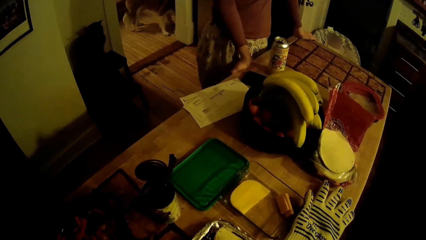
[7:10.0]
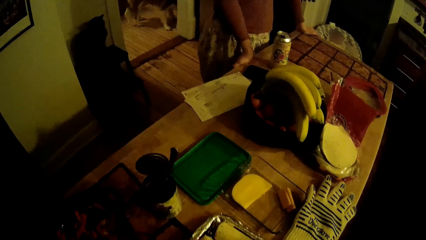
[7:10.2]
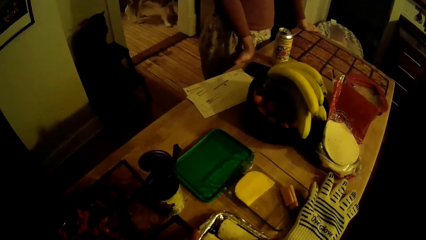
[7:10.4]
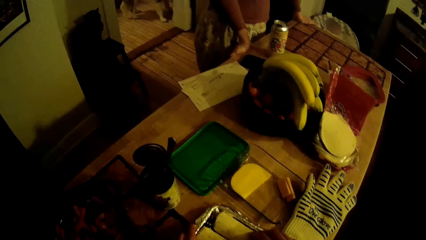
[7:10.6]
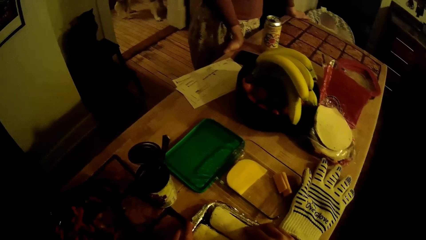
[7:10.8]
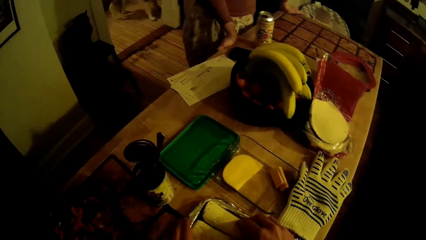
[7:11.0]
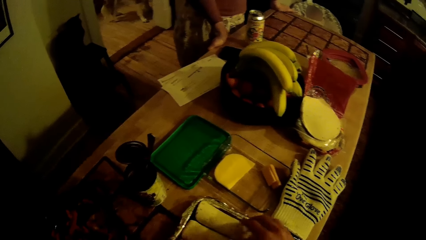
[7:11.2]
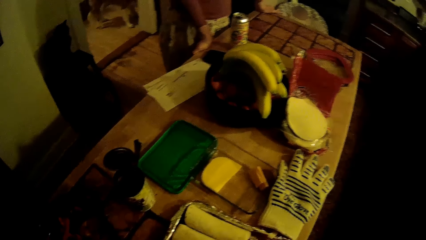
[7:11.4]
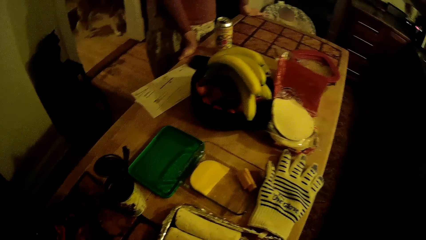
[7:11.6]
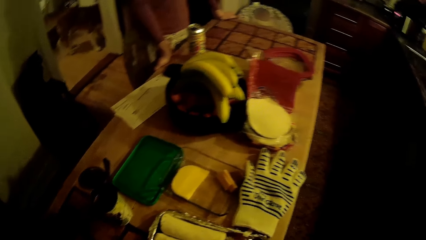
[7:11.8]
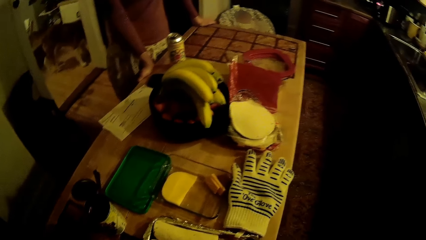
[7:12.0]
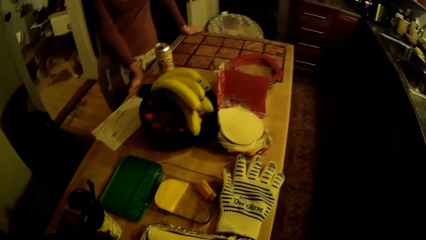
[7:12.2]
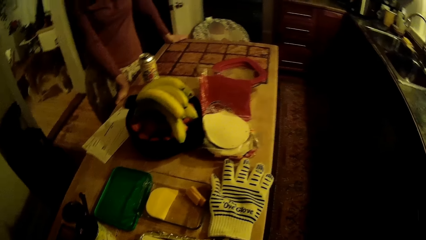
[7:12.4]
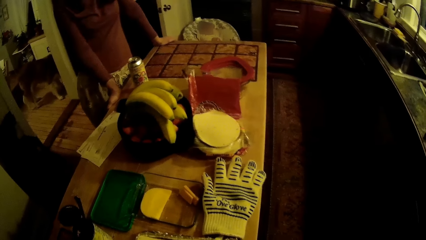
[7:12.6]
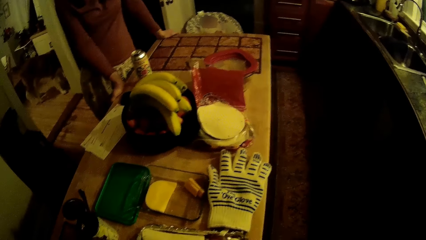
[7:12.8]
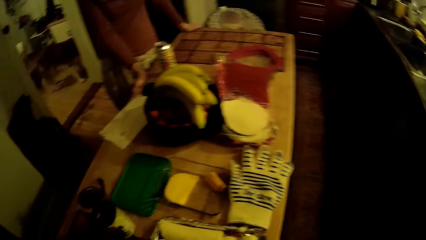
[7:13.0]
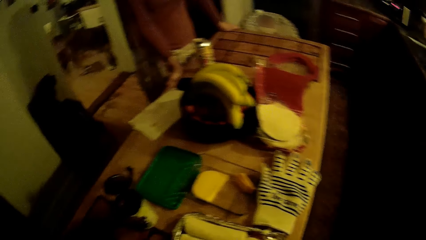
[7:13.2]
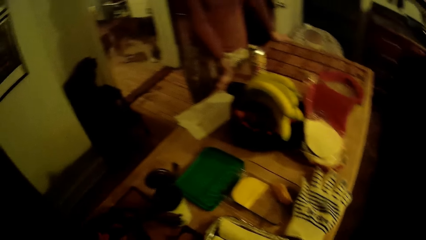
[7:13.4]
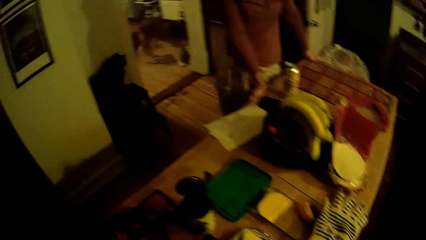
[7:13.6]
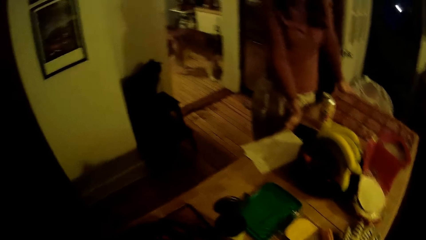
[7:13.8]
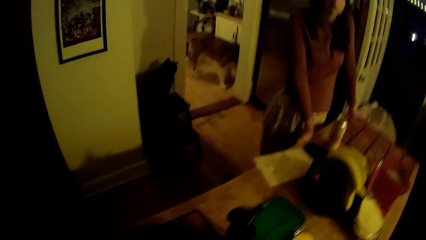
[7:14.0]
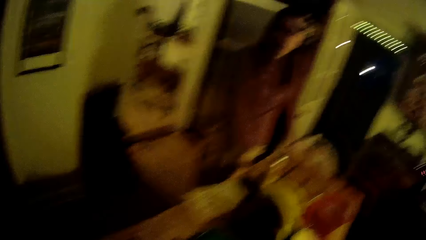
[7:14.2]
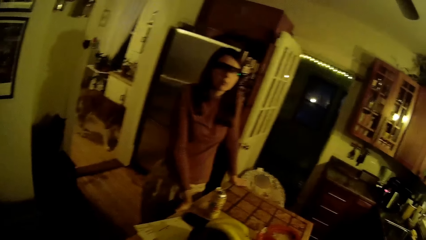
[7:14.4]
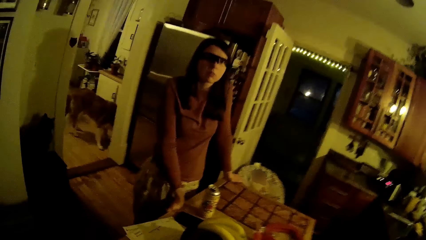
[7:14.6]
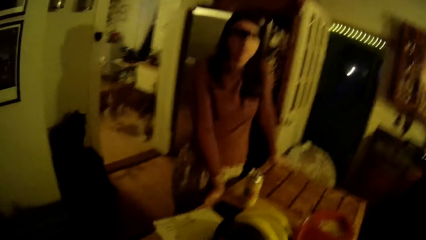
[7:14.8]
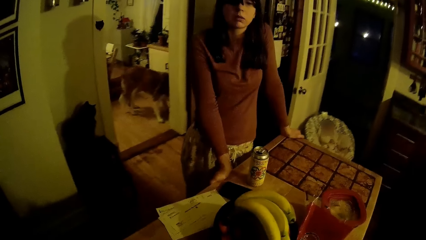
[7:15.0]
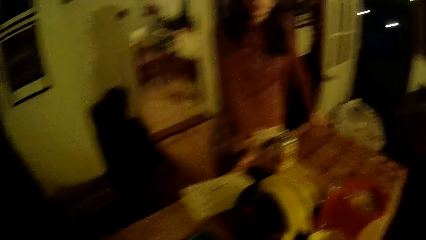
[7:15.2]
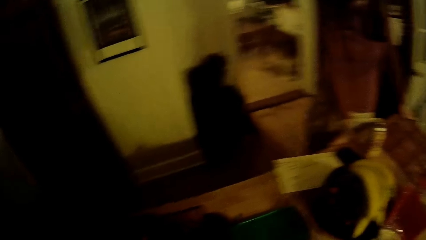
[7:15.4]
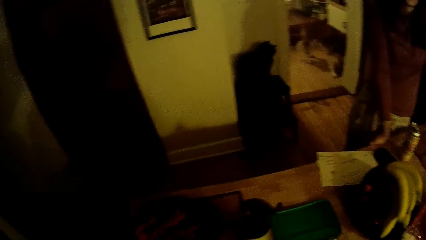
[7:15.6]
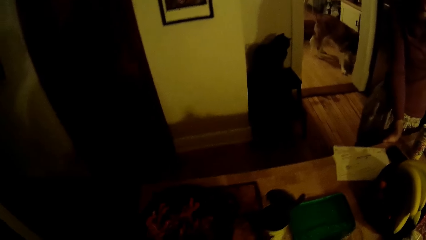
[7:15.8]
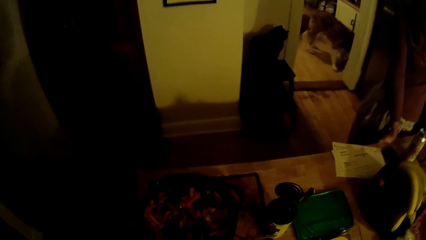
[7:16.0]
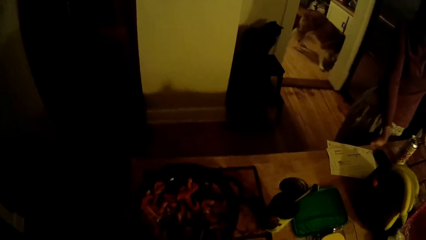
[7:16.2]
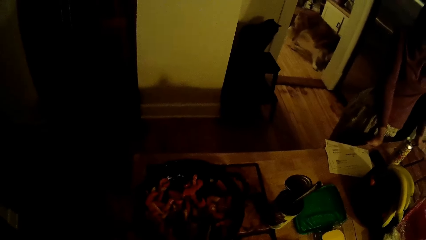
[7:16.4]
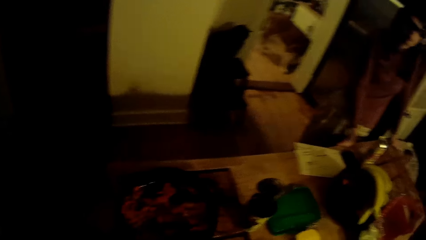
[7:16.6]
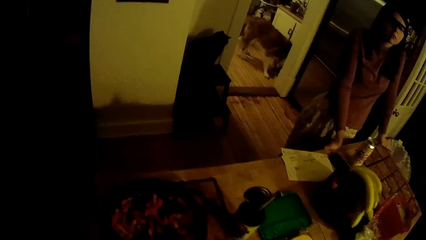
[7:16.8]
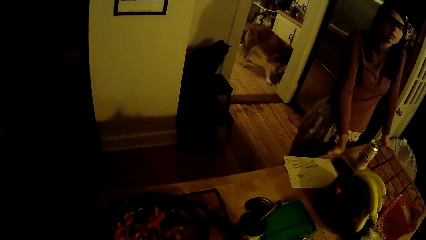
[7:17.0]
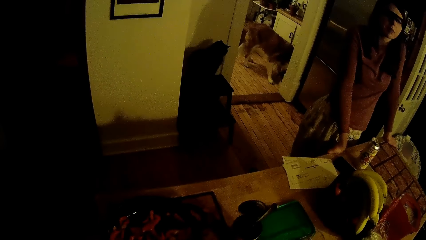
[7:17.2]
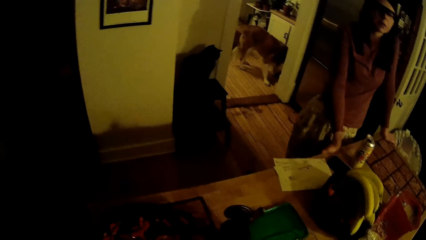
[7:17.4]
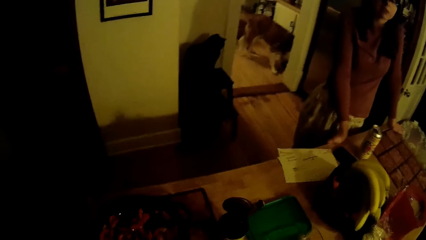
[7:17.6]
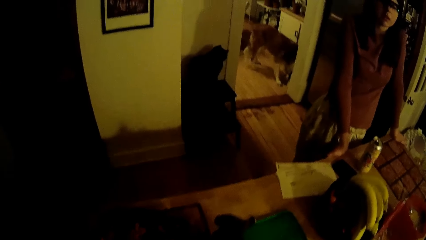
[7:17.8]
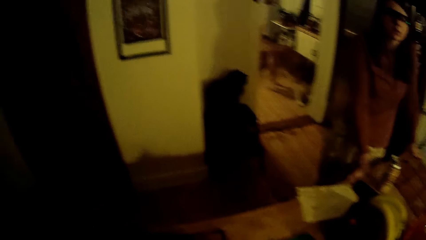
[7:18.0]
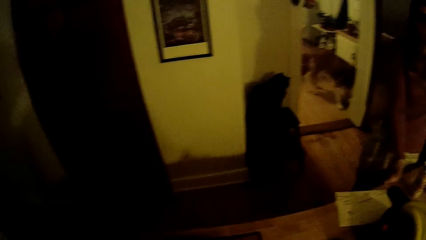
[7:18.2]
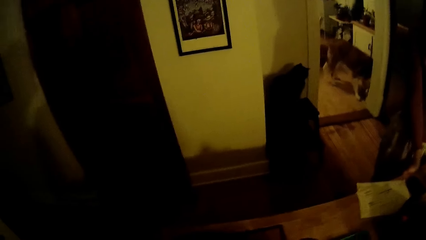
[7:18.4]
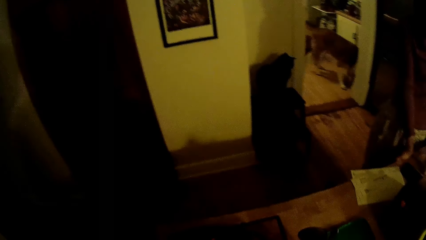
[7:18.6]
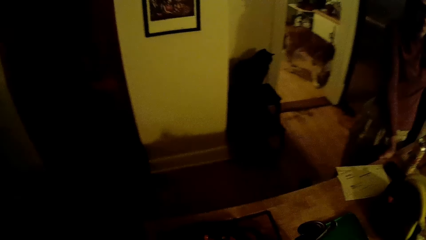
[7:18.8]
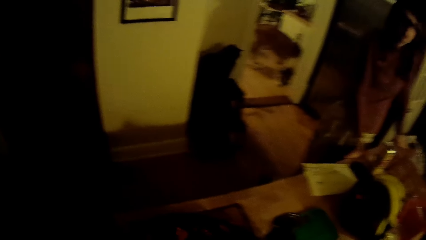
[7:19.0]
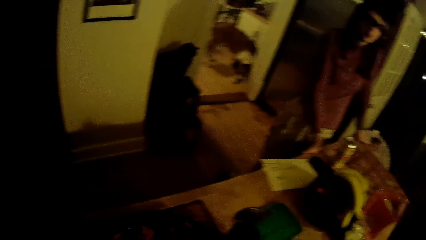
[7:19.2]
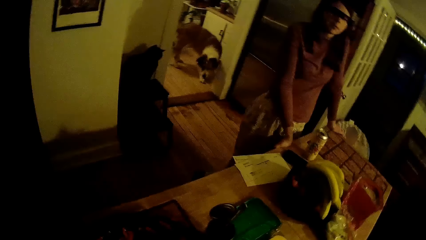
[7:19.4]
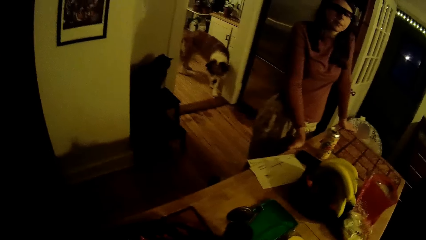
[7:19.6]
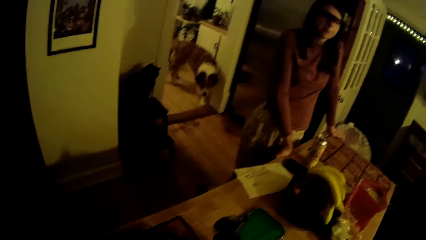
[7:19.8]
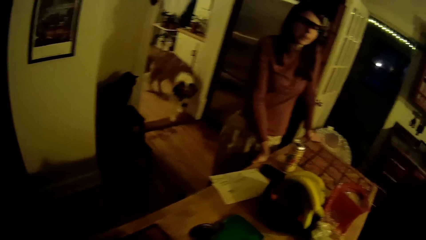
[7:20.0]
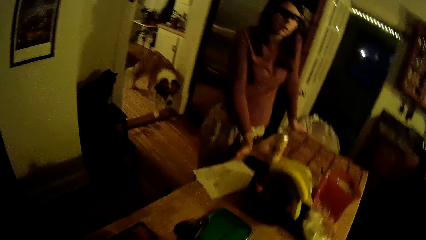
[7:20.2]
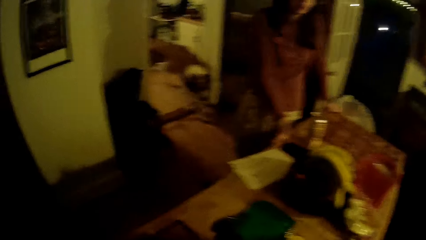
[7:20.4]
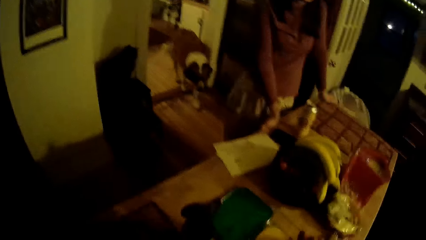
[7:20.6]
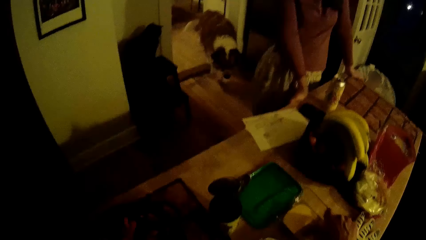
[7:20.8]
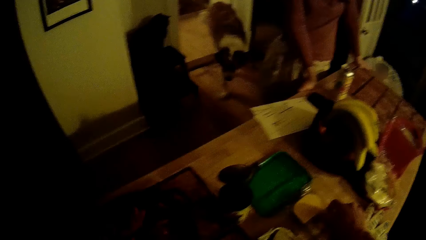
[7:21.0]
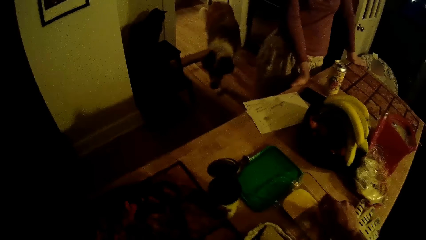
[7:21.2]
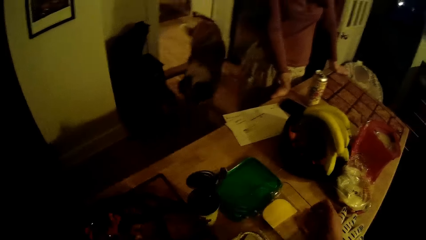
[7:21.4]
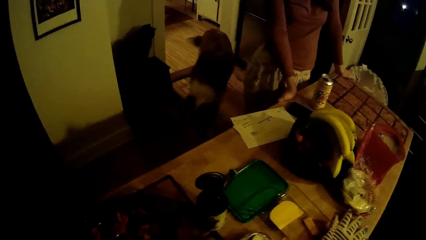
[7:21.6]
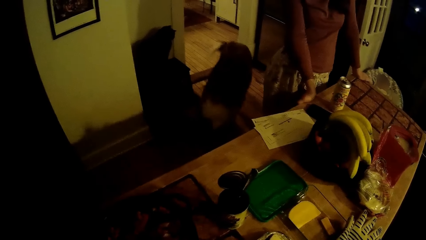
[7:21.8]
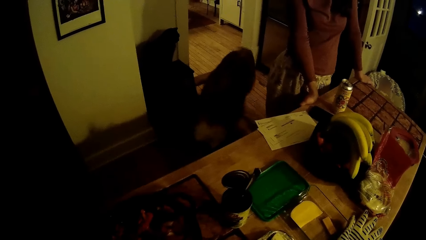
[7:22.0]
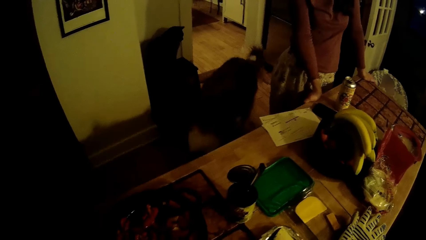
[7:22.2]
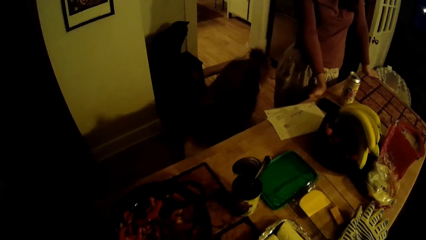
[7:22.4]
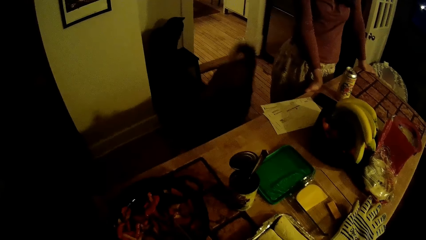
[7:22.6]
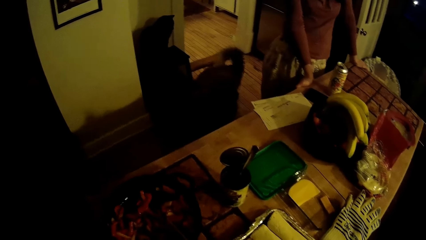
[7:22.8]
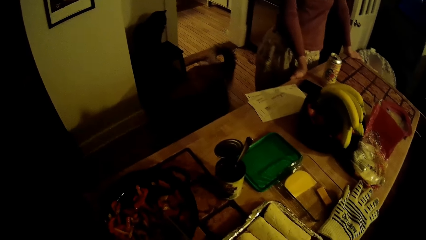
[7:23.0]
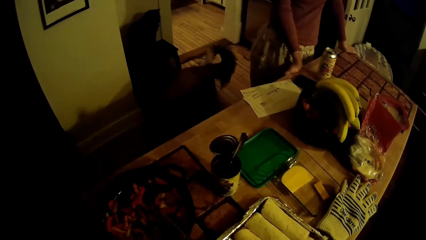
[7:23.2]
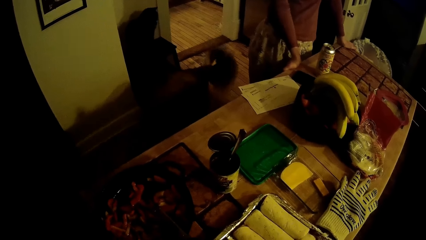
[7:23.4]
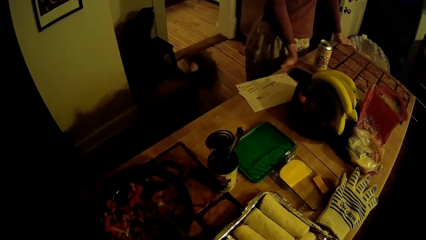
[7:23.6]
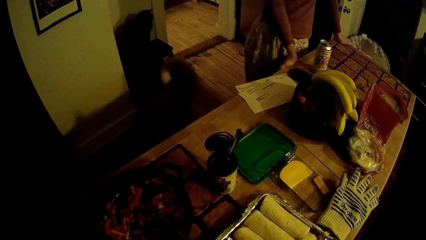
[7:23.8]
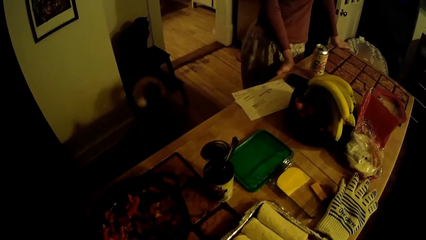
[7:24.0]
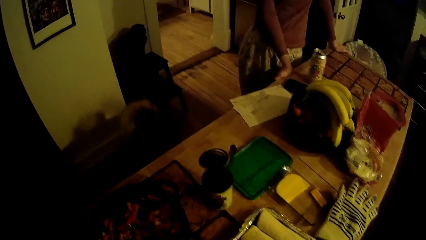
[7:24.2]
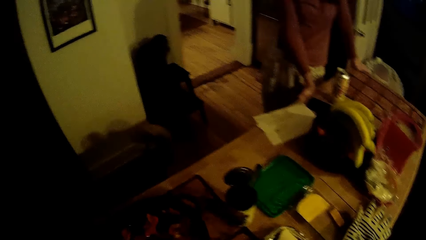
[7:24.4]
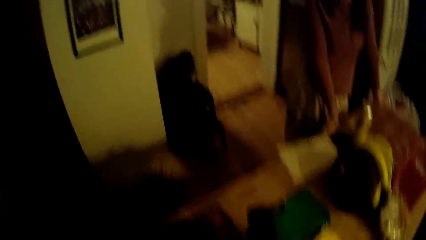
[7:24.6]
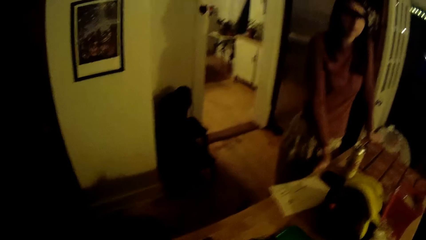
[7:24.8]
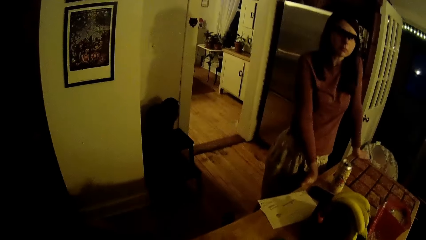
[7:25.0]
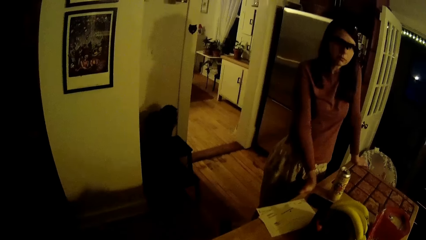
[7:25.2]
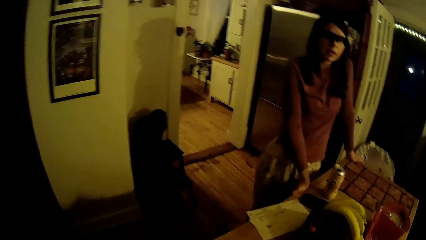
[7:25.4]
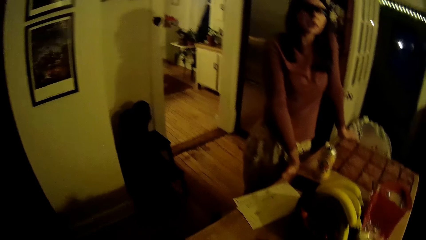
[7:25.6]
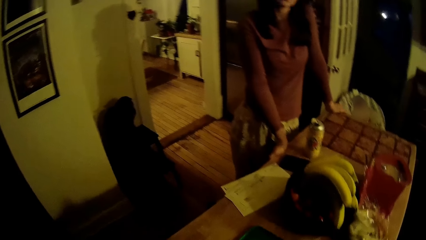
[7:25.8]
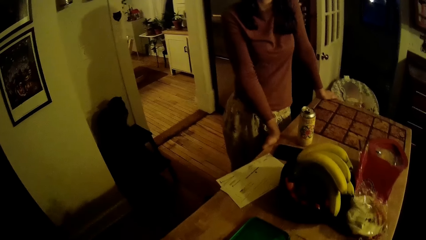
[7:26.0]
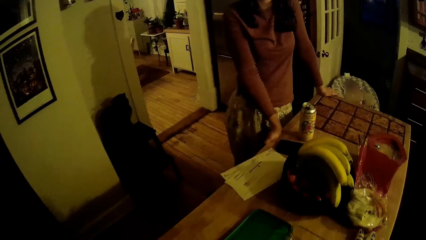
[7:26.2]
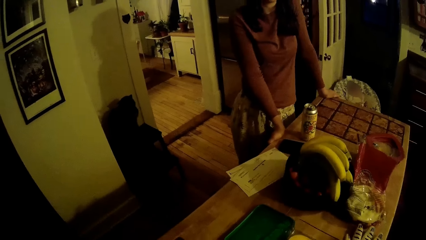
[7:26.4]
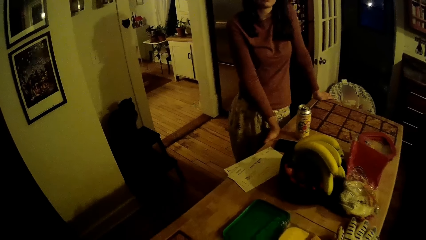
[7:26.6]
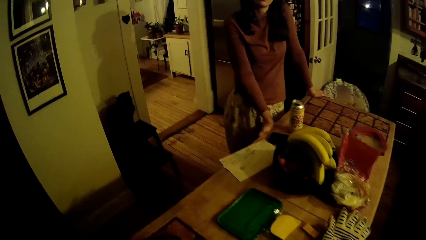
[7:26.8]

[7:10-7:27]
The camera wearer arranges the food items on the table with both hands. He picks up a plastic bag on the table with his right hand. A dog walks into the kitchen. The camera wearer picks up an ingredient on the table with his right hand.
